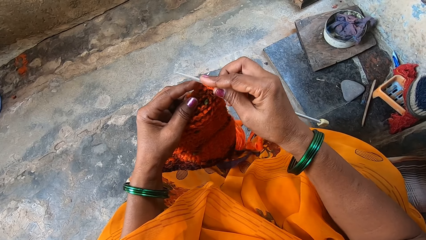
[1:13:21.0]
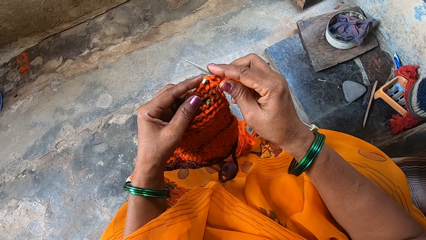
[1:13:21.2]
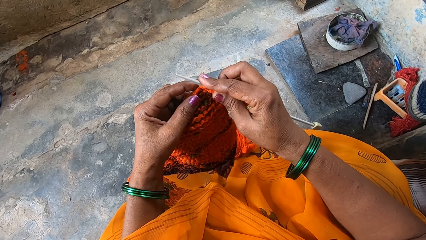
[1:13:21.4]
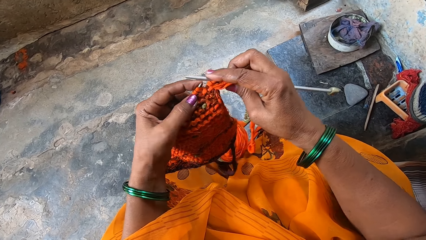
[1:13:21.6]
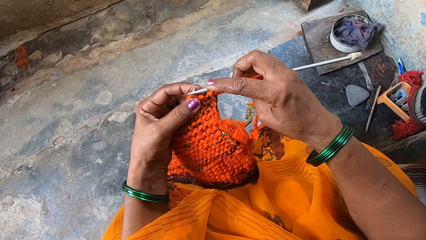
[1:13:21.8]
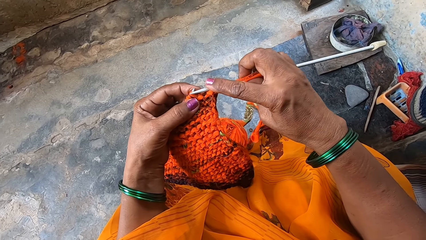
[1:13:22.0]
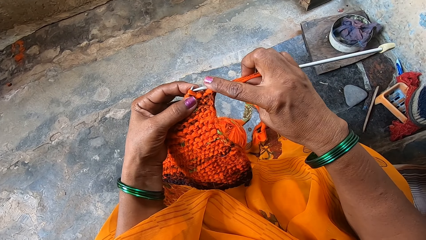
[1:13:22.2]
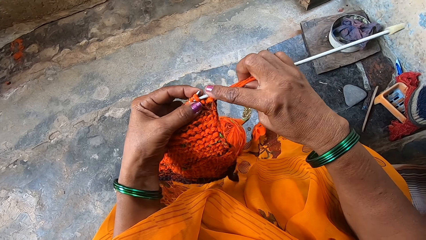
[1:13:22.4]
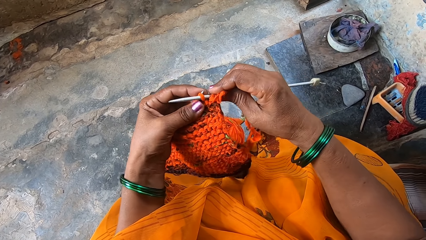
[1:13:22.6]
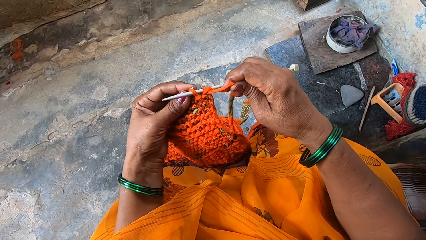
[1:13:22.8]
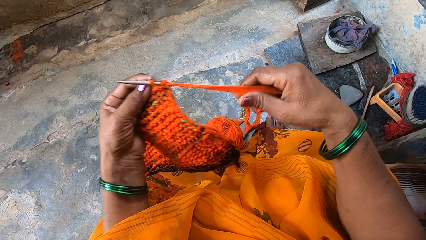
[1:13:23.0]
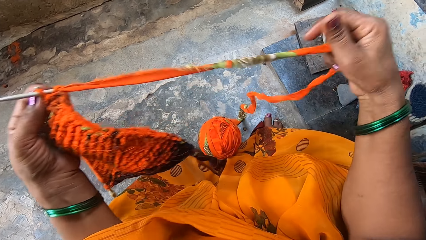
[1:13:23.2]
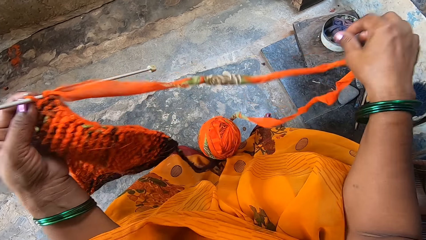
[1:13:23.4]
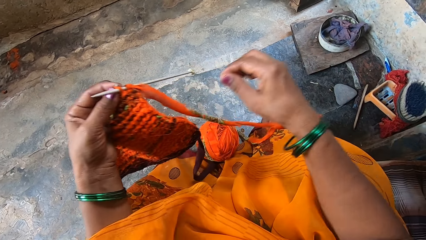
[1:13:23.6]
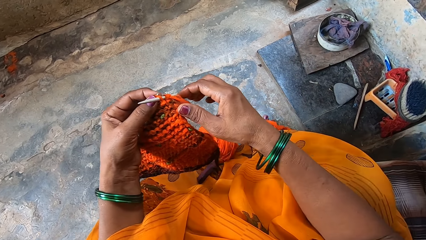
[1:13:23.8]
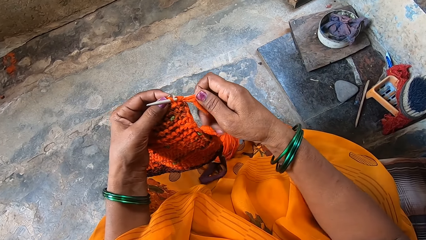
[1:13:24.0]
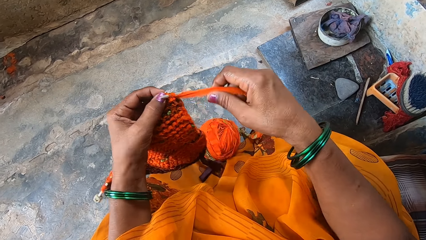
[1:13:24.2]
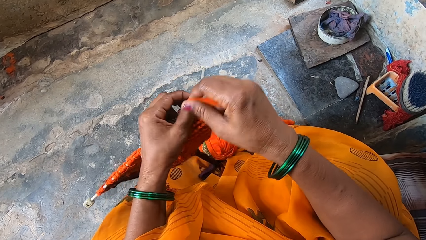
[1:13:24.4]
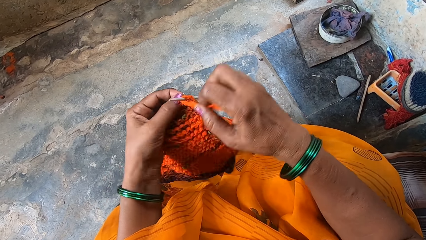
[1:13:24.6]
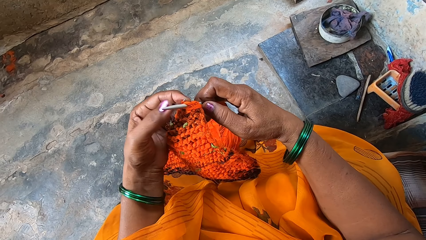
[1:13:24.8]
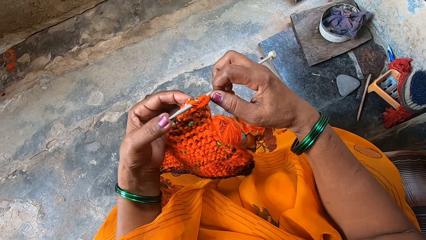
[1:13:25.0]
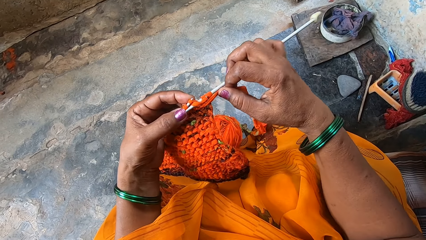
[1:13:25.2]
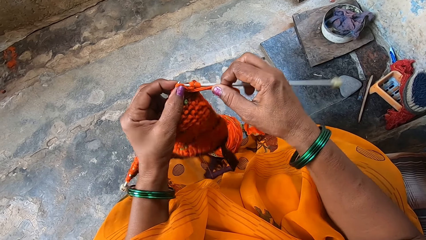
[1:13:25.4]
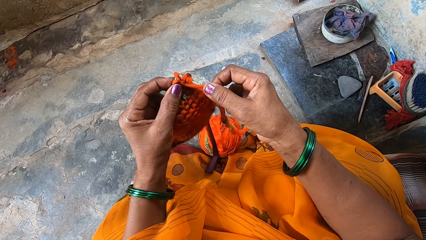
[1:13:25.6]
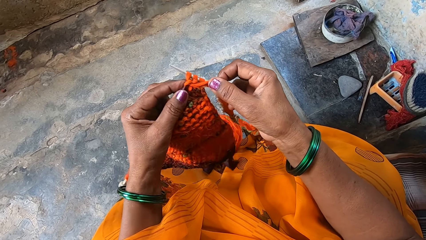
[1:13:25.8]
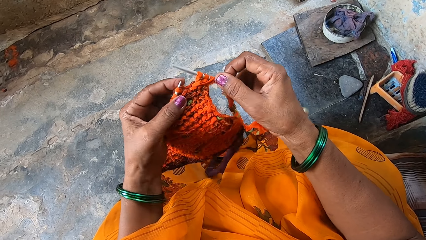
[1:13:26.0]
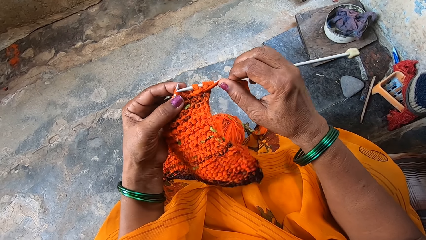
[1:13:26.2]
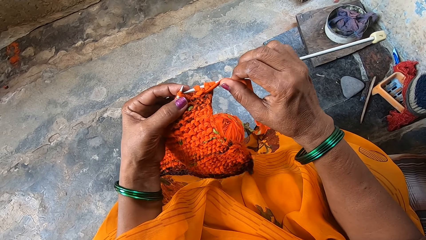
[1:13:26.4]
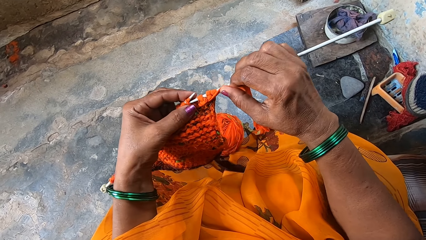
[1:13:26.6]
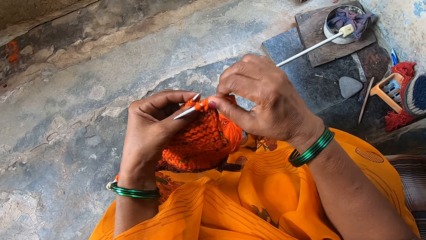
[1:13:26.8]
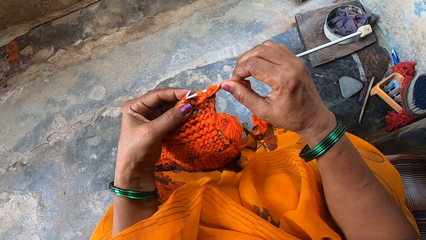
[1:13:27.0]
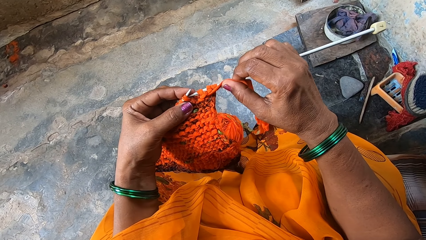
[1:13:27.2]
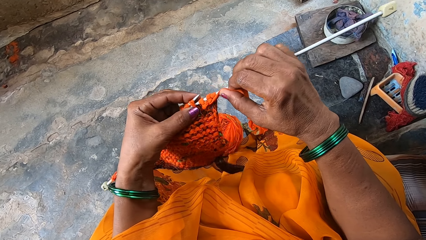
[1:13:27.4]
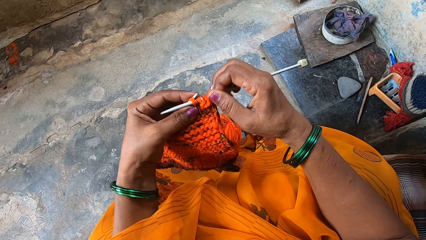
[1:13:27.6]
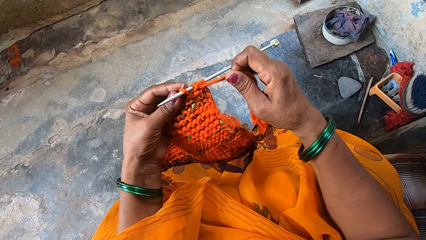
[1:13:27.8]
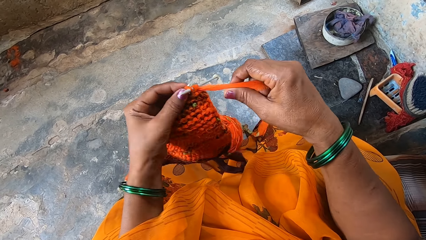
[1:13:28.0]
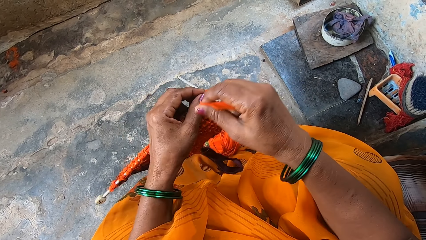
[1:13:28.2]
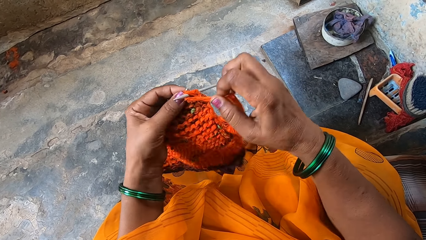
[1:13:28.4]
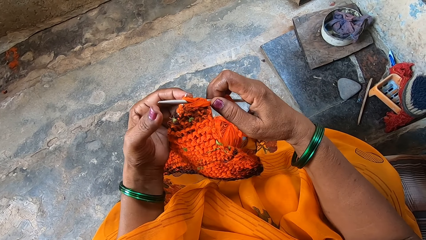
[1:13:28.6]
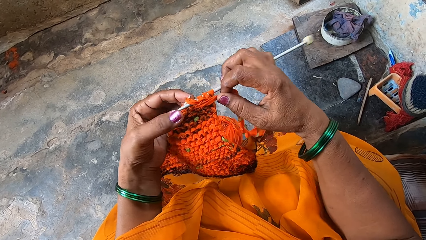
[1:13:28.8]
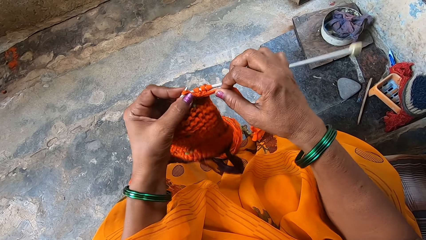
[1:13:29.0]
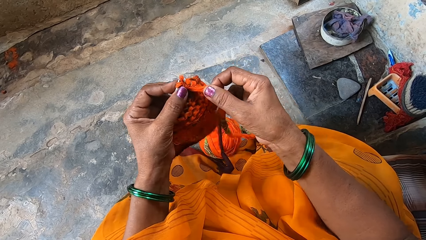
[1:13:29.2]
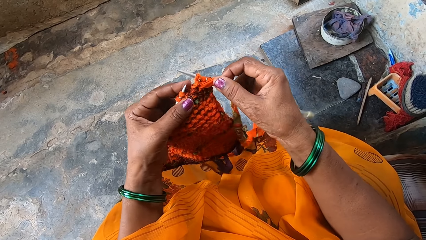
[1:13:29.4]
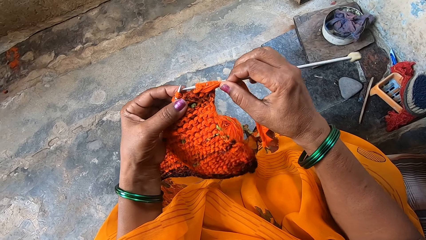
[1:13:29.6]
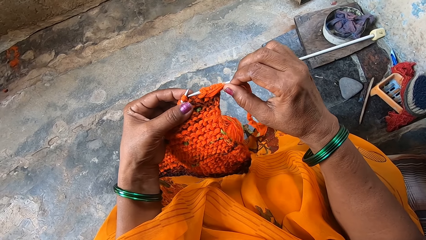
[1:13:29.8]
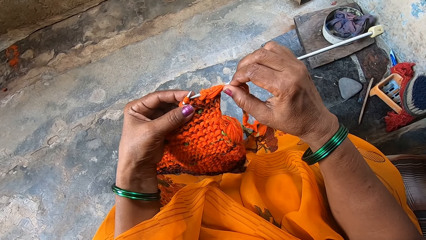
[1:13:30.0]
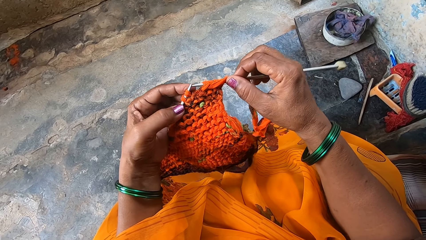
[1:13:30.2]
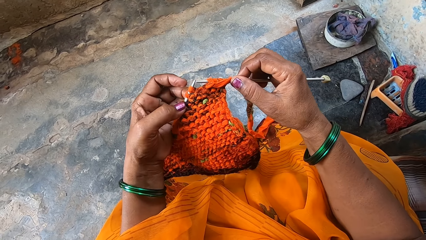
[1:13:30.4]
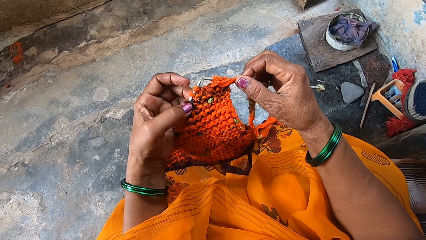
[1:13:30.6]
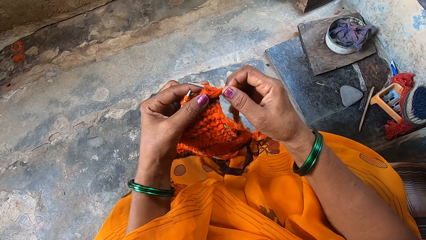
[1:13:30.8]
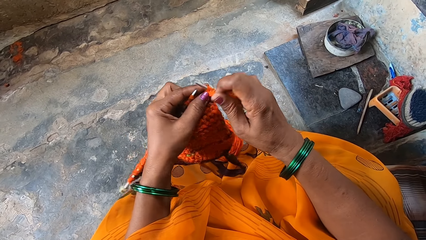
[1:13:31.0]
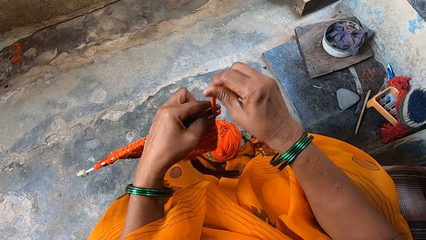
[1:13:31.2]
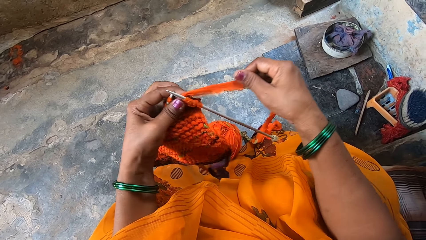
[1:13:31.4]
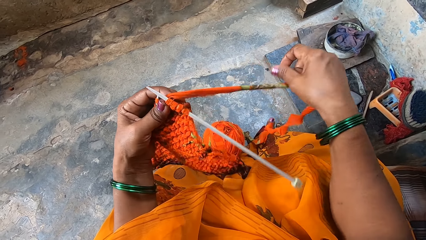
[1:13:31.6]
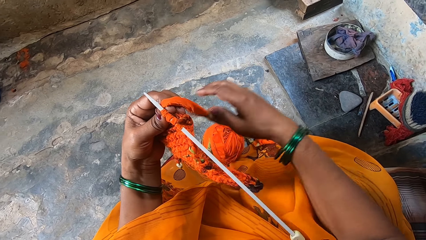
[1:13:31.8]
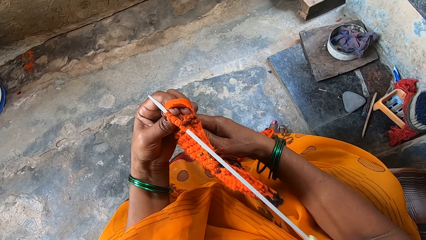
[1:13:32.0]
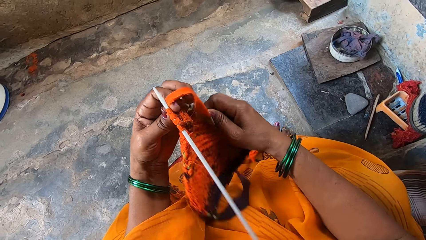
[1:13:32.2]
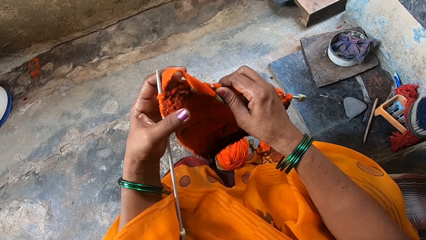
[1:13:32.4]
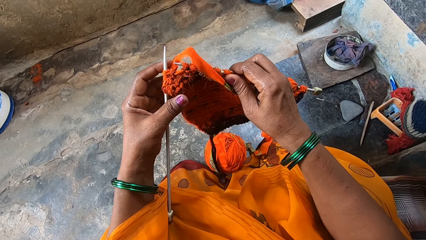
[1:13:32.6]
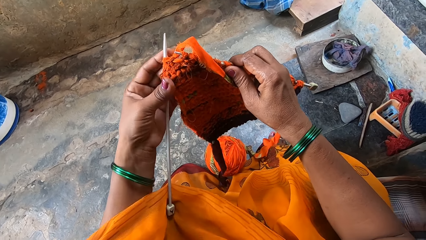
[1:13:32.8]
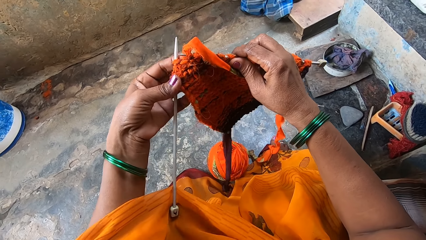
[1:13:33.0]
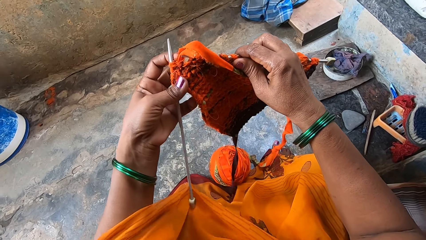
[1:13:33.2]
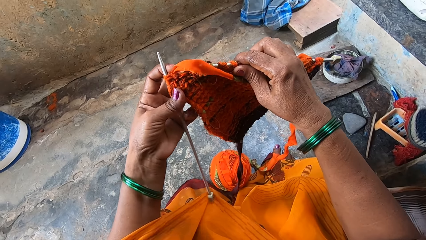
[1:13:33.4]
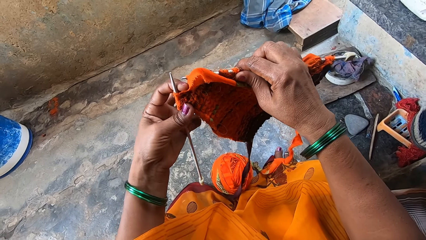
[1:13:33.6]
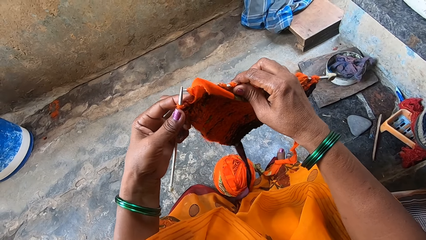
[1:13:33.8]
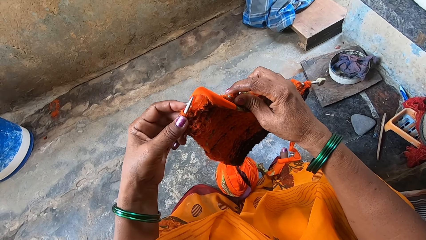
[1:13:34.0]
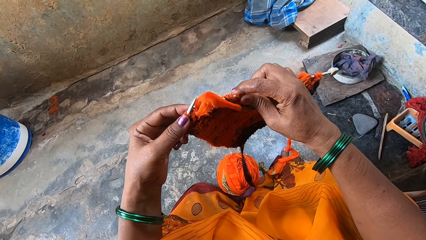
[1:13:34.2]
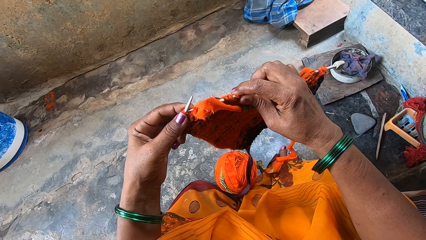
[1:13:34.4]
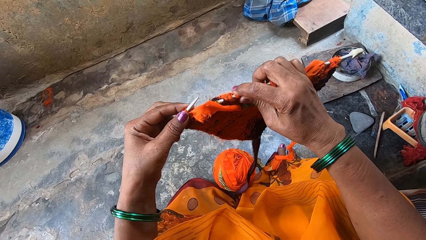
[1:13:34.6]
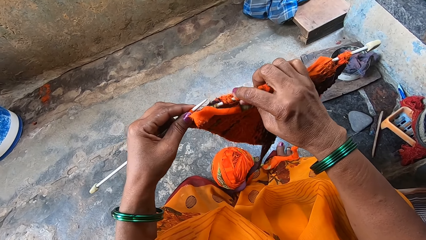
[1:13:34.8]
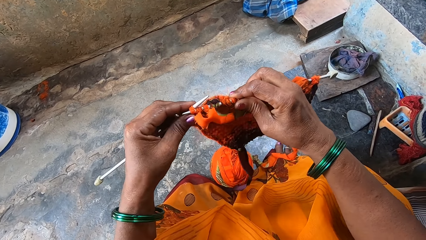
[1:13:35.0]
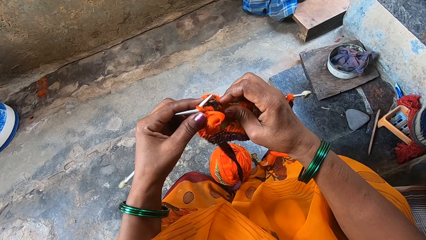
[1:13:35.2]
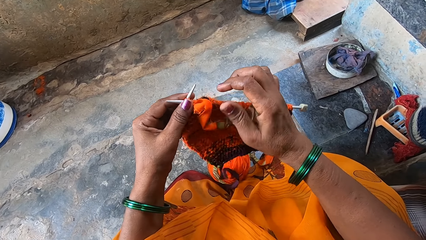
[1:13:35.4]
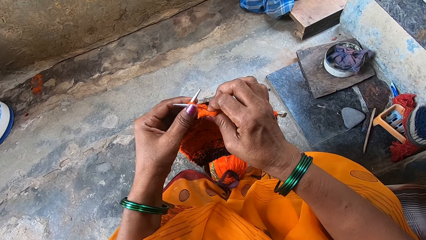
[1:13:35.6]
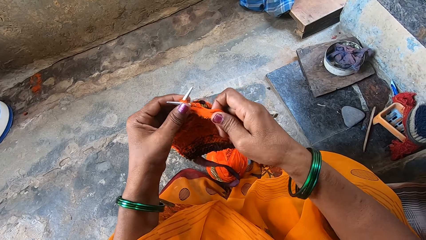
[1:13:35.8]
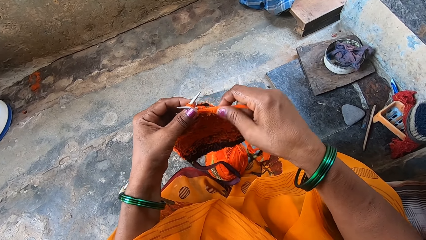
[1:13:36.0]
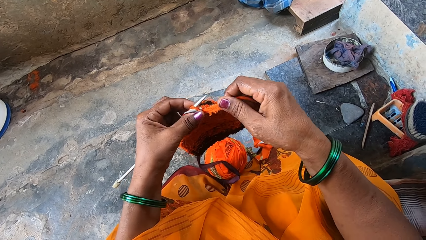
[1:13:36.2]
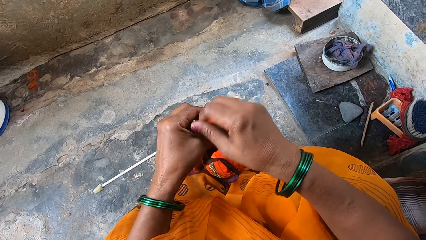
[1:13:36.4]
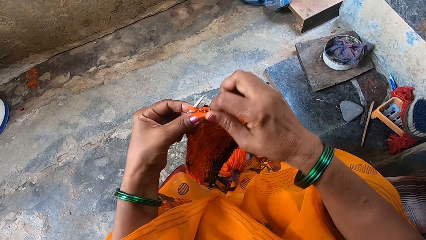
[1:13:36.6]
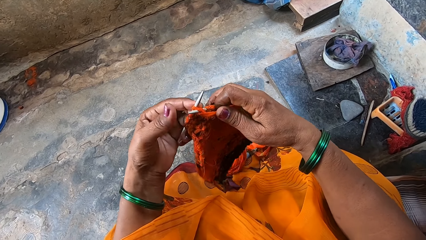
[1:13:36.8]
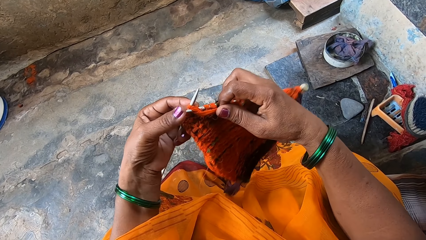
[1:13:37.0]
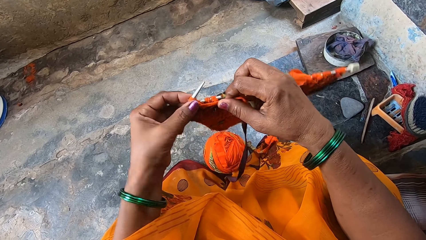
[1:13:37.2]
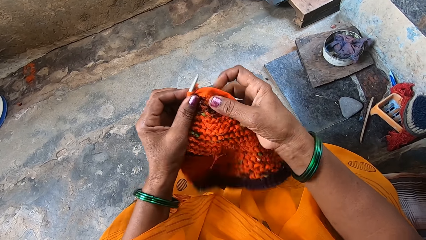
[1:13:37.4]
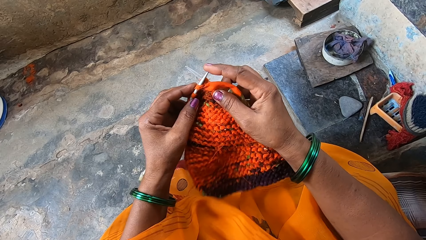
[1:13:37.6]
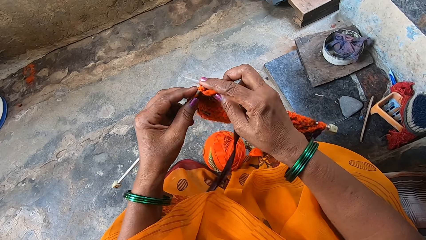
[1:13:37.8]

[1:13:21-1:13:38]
The camera wearer stretches the thread with the right hand. They knit the cloth. They stretch the thread with the right hand. They turn the cloth. They knit the cloth.
